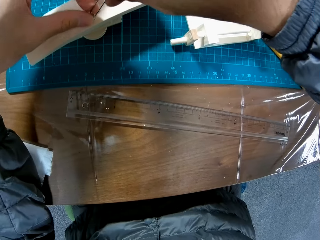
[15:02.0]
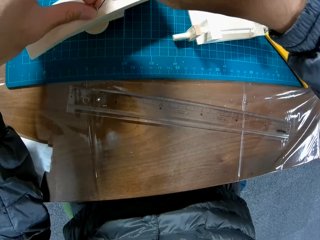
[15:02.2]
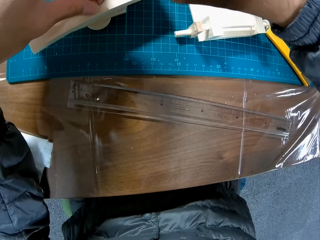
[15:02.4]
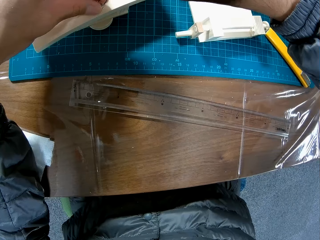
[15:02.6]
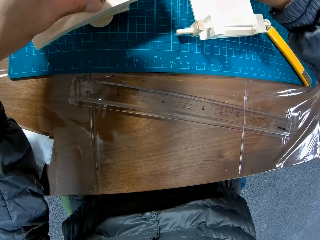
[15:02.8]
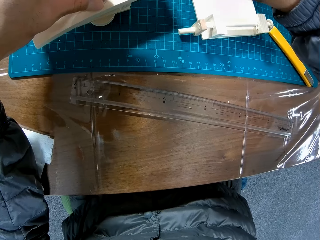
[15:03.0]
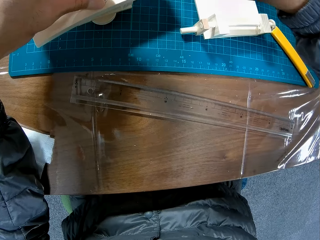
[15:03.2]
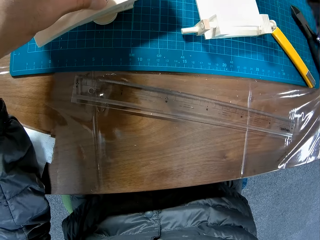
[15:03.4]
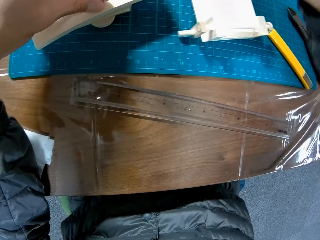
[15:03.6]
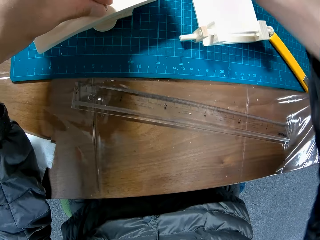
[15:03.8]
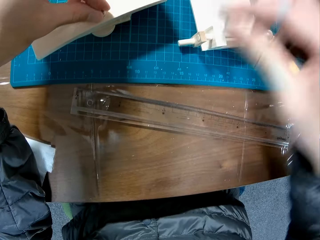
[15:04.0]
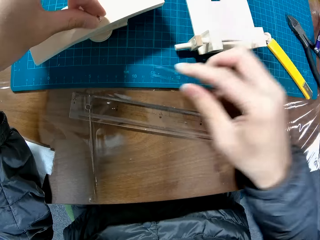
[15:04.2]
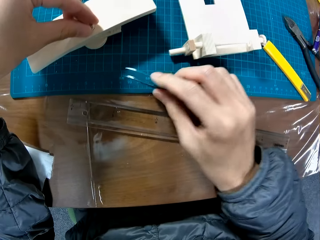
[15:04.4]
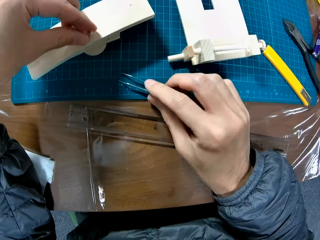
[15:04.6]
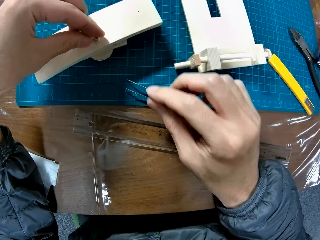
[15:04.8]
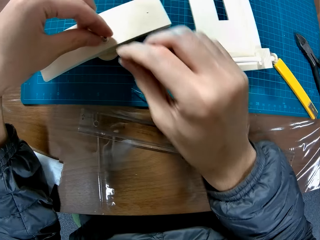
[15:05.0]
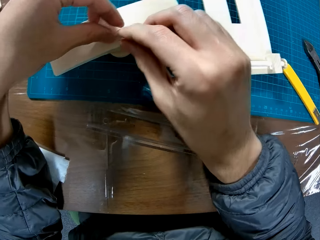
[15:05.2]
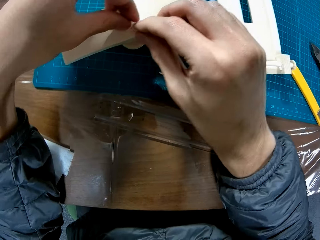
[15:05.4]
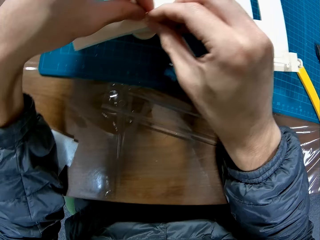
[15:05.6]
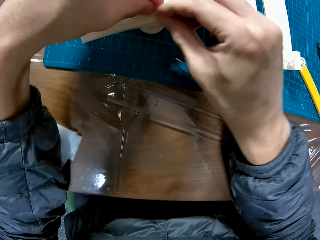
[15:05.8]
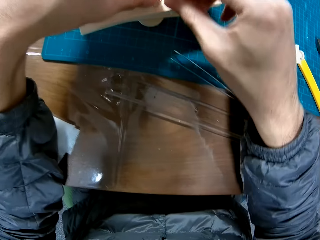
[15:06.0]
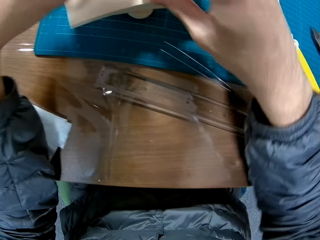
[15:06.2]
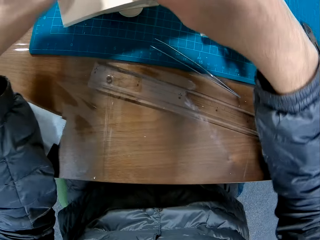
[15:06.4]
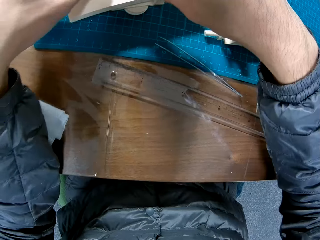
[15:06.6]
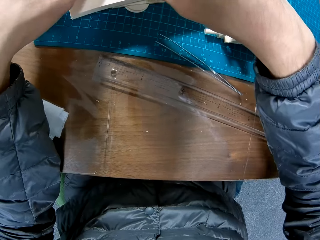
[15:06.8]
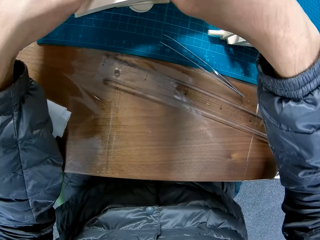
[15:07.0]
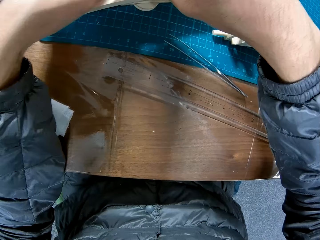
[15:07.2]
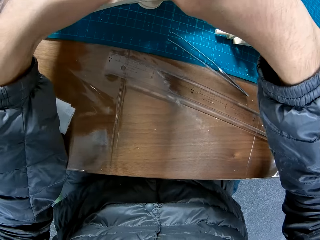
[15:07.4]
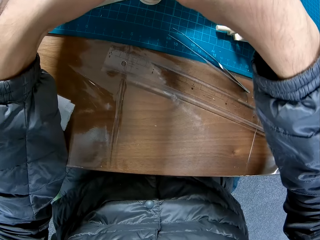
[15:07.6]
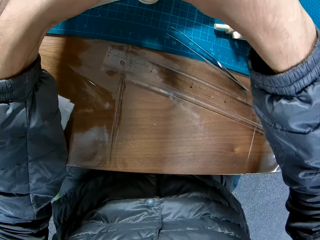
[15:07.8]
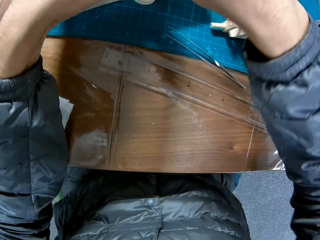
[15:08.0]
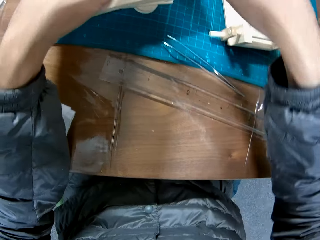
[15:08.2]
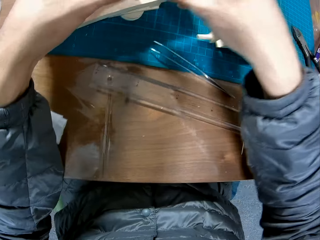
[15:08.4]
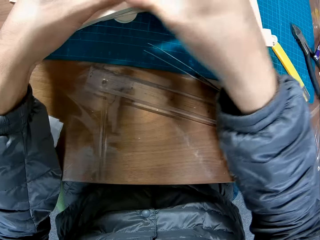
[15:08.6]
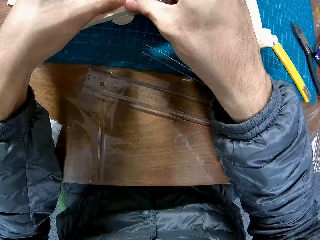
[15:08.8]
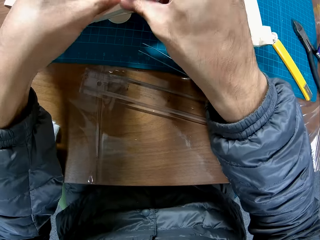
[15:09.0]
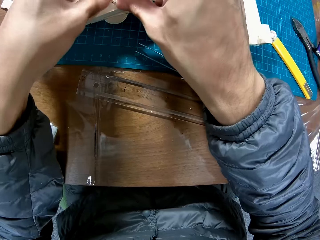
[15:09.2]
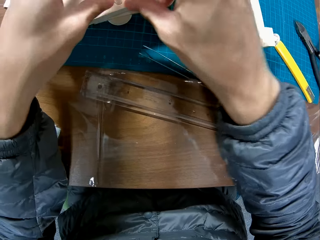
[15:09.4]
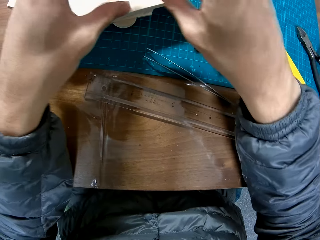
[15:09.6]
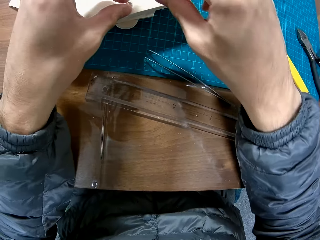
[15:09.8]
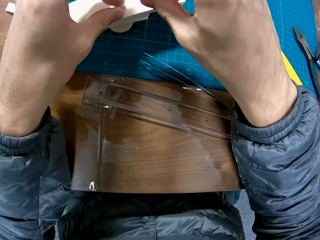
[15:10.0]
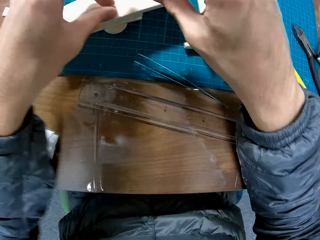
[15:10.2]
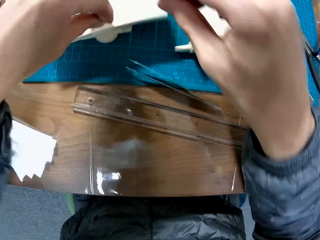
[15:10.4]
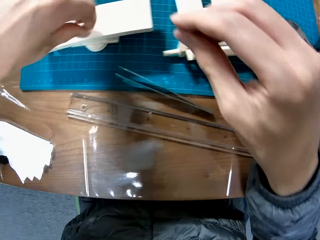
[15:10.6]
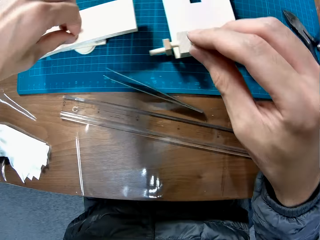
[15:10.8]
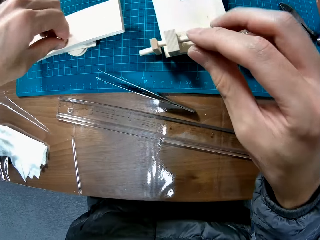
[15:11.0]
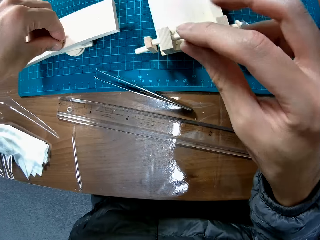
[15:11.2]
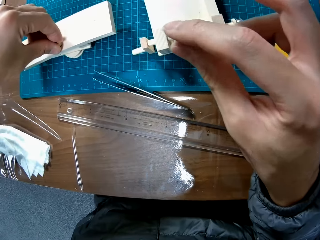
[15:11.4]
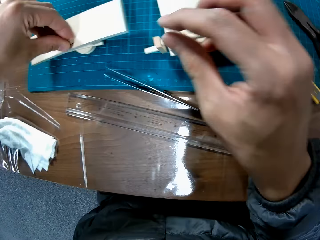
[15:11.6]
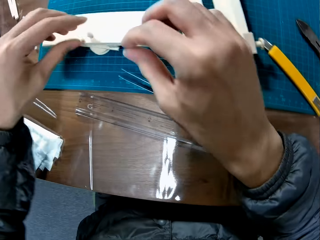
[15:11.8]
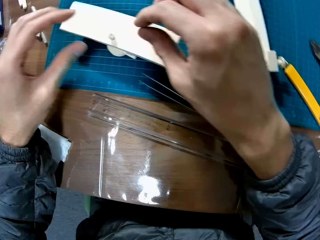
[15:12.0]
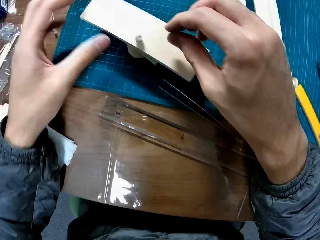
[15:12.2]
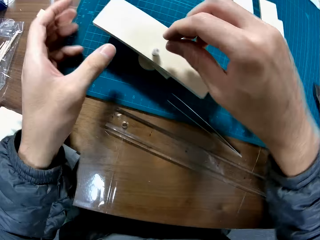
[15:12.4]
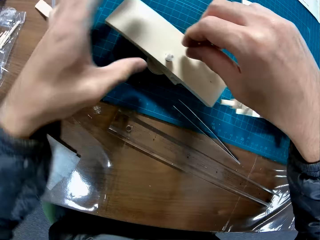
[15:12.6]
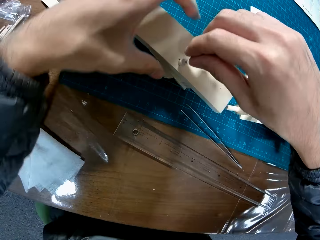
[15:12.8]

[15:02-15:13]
The camera wearer puts the tweezer on the cutting mat on the table. They put the rubber tip in the wooden craft part. They adjust the rubber extension on the wooden model on the cutting mat on the table.

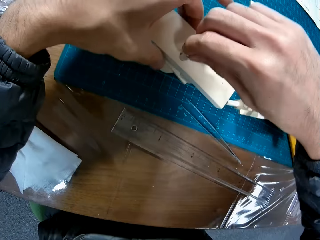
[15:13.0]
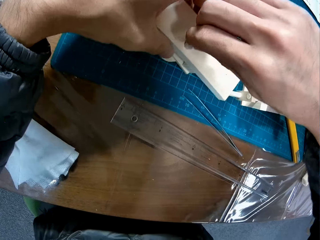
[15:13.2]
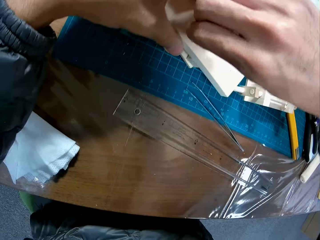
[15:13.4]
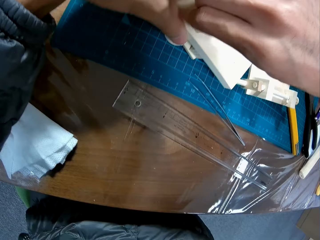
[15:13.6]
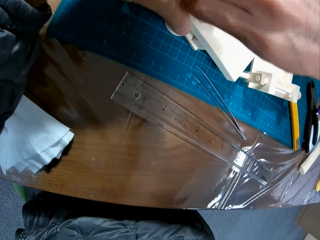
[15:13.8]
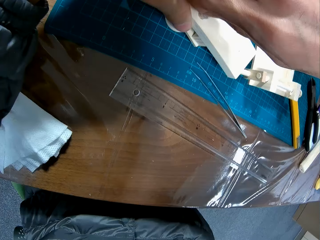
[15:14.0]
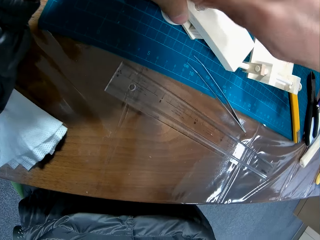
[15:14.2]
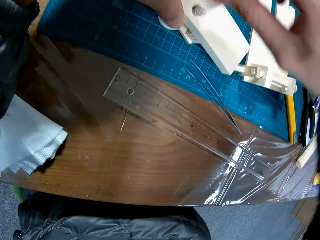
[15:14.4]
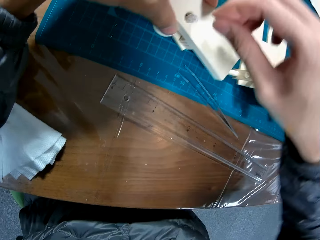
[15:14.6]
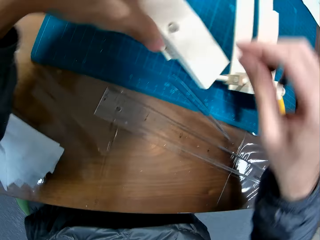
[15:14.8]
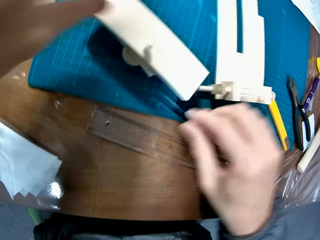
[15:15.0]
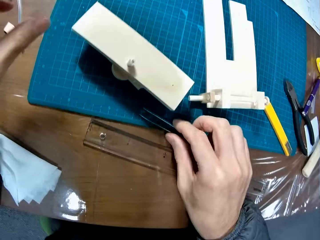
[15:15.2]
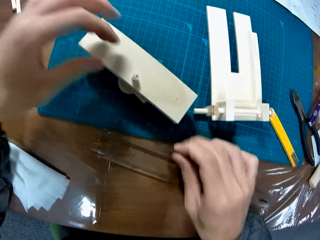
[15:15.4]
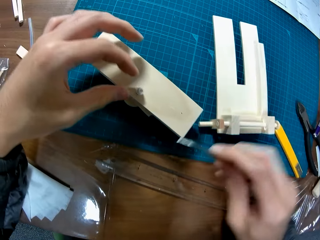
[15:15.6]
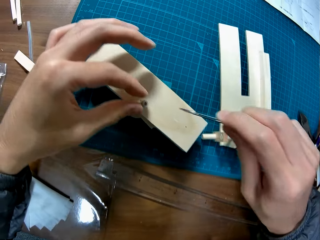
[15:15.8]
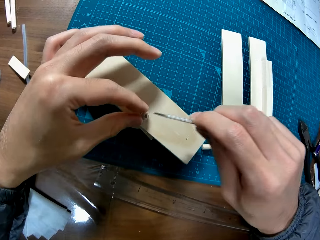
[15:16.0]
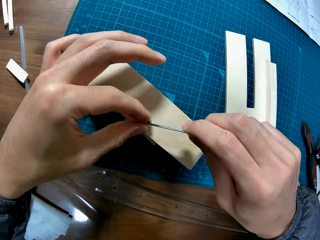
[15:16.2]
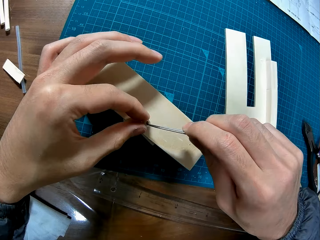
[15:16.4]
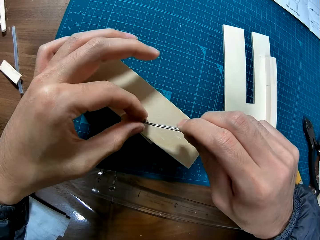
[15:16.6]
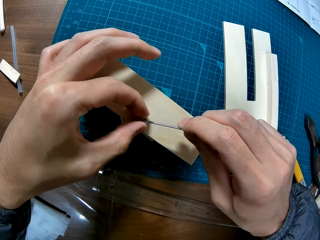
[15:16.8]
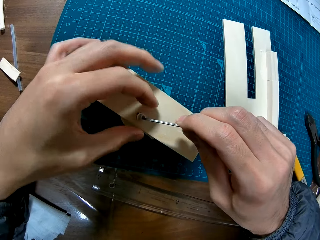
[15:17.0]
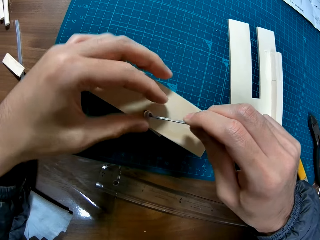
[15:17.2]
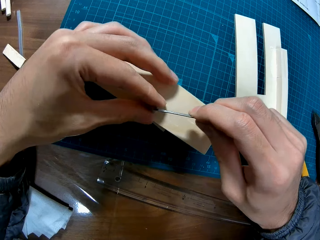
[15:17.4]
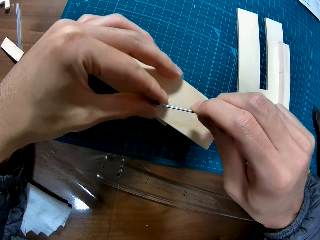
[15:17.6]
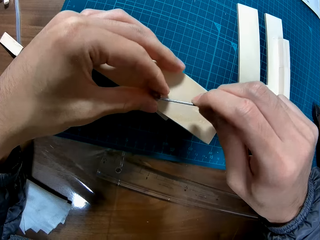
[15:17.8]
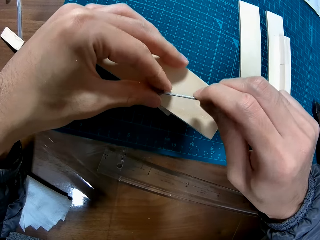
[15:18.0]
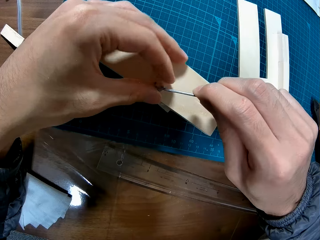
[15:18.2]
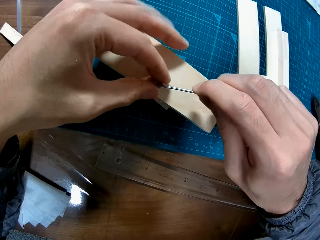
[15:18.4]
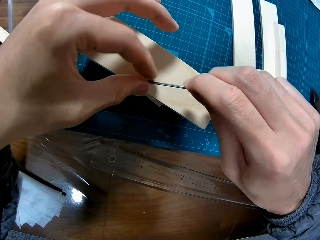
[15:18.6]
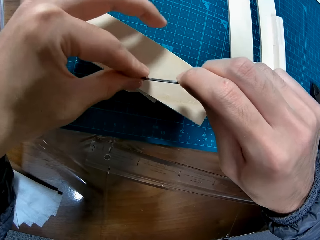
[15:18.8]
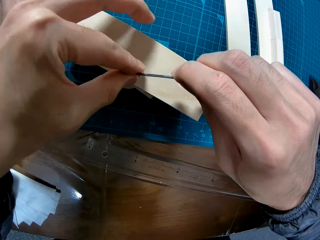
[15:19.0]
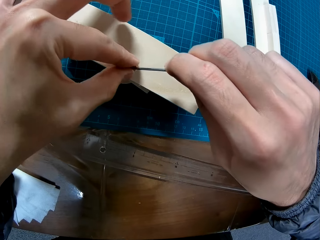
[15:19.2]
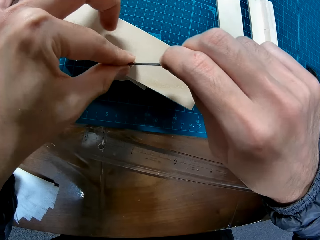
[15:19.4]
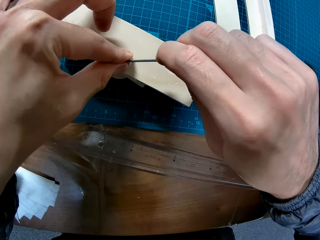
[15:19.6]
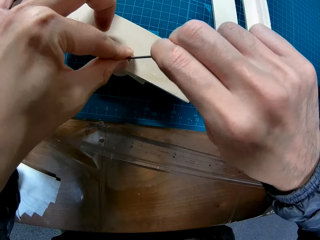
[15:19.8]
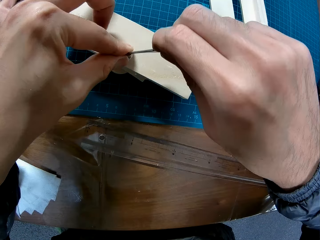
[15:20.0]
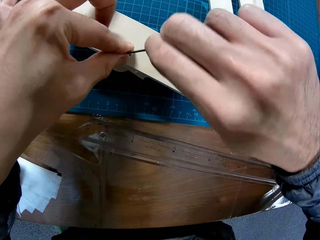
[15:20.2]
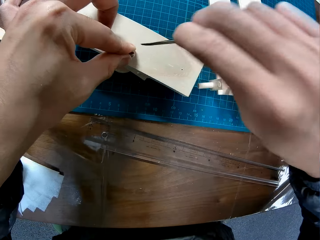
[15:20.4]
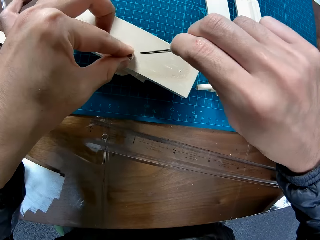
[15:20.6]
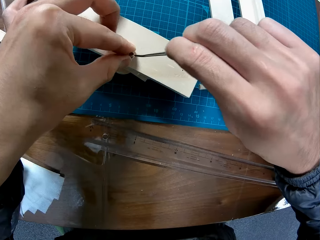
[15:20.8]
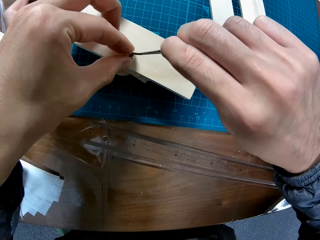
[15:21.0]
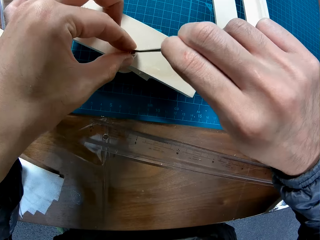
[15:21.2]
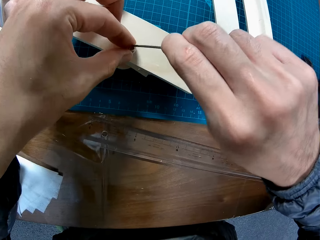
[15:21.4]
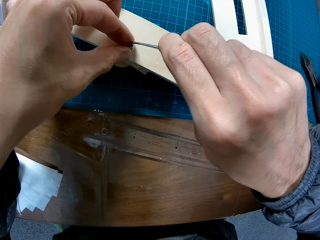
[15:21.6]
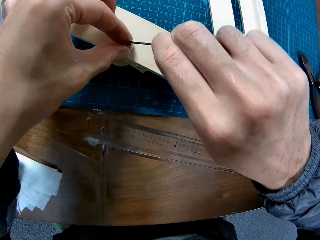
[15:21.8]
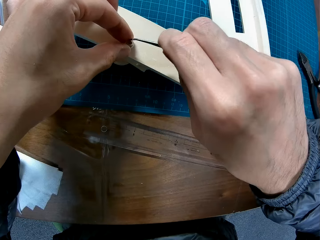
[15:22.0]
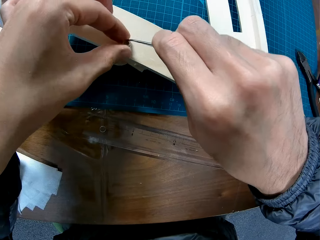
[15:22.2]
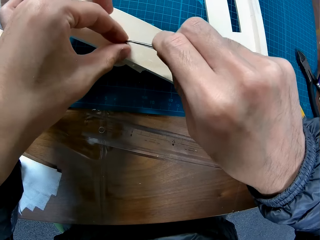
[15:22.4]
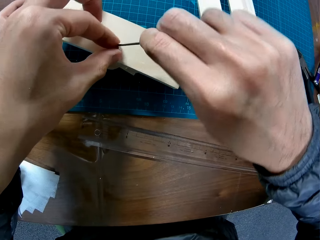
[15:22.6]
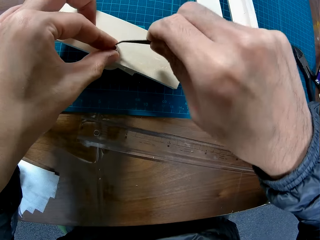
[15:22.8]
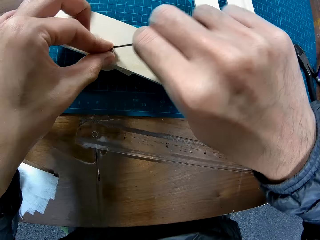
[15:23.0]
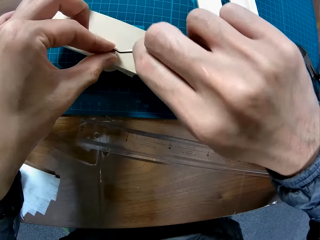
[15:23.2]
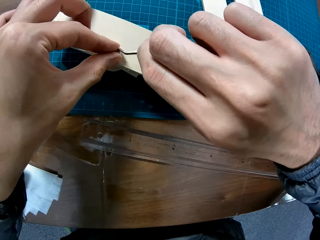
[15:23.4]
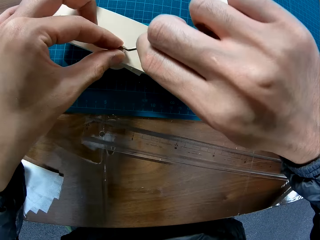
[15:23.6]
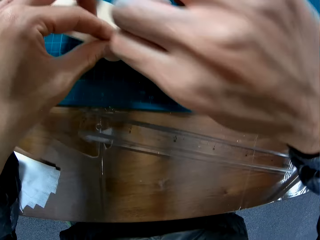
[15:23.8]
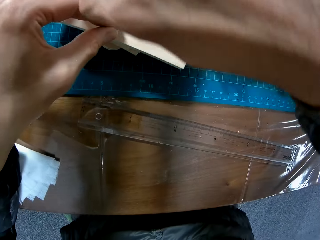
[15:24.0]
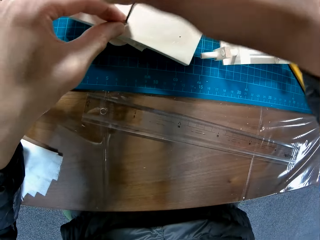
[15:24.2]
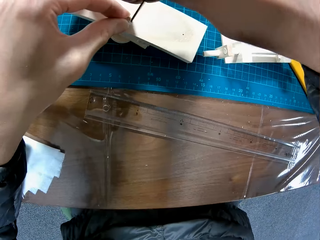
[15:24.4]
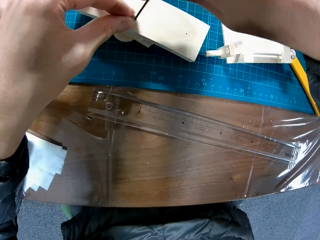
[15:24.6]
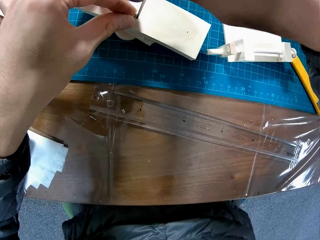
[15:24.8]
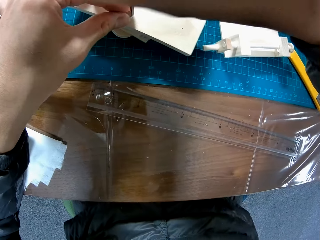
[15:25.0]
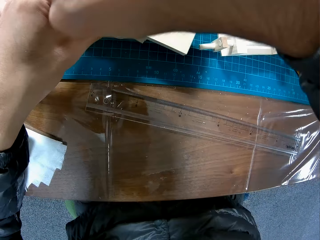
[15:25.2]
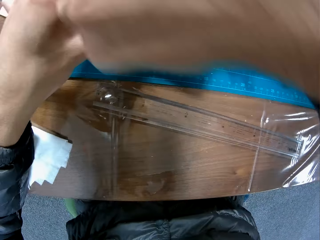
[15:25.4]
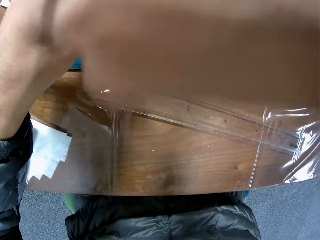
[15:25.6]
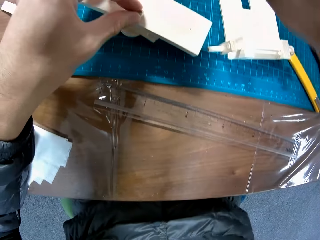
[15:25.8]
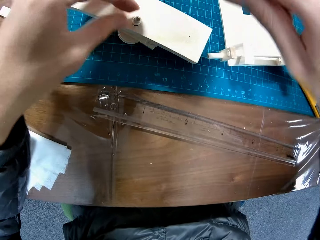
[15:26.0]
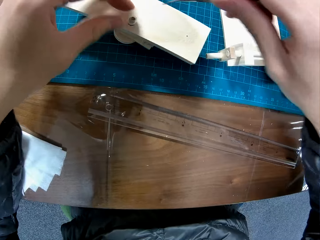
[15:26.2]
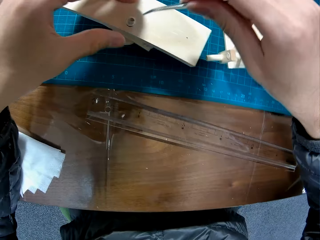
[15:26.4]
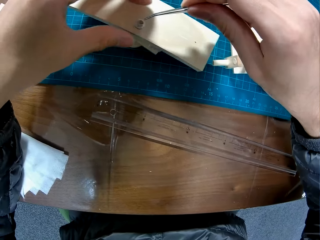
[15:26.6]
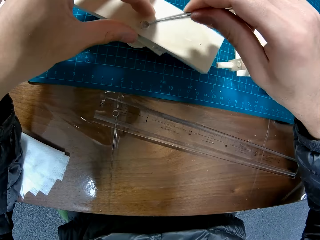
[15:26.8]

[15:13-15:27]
The camera wearer picks up the tweezer on the cutting mat on the table with his right hand. He uses the tweezer in his right hand to fix the rubber extension on the wooden model.
